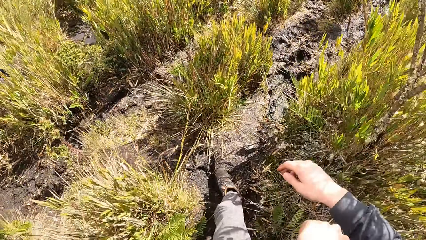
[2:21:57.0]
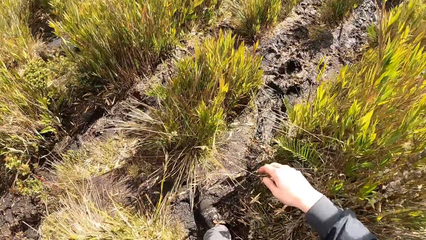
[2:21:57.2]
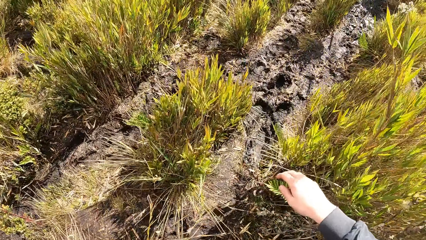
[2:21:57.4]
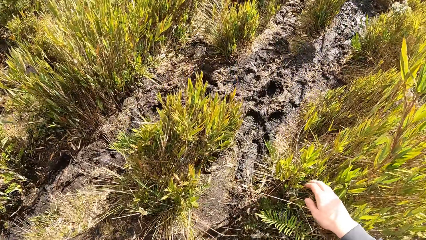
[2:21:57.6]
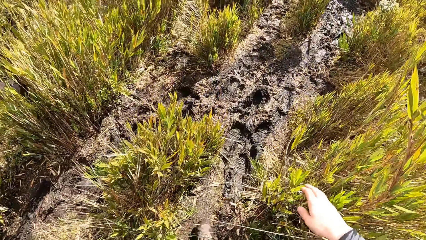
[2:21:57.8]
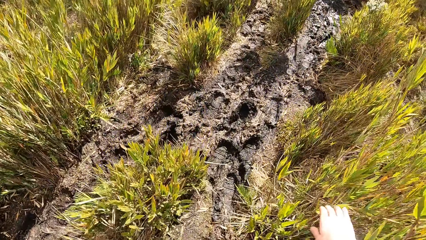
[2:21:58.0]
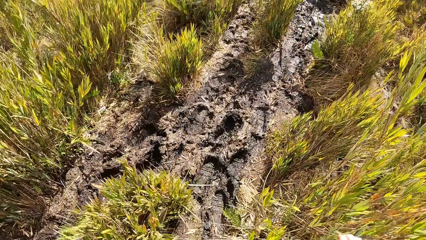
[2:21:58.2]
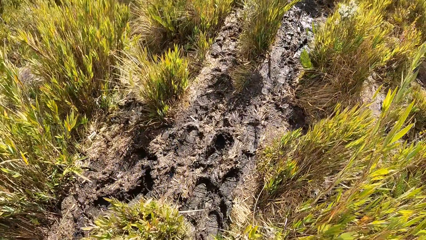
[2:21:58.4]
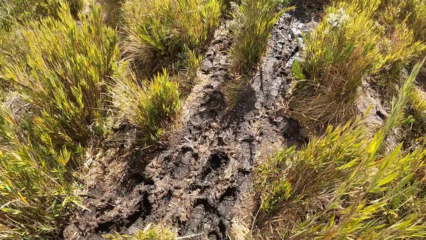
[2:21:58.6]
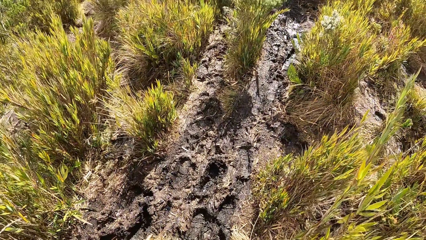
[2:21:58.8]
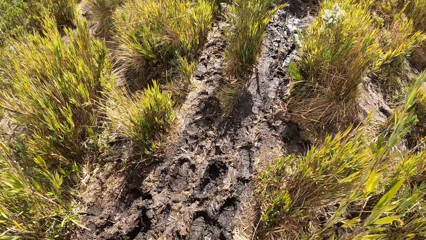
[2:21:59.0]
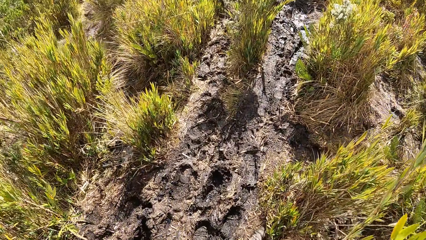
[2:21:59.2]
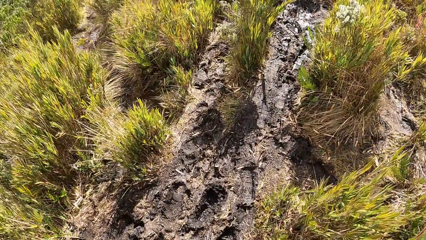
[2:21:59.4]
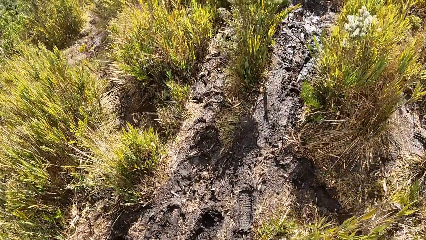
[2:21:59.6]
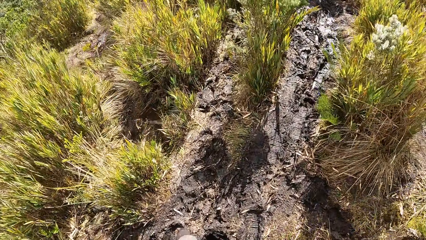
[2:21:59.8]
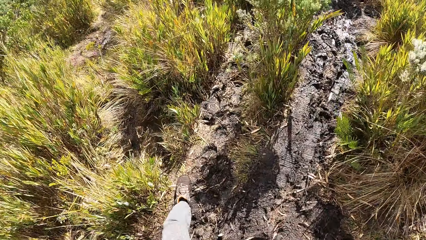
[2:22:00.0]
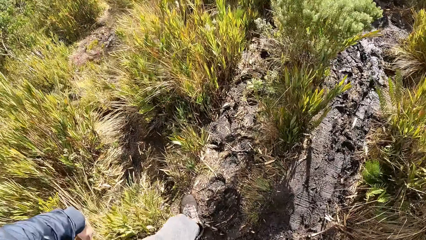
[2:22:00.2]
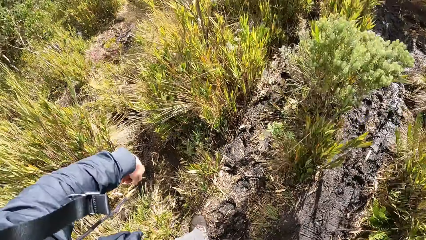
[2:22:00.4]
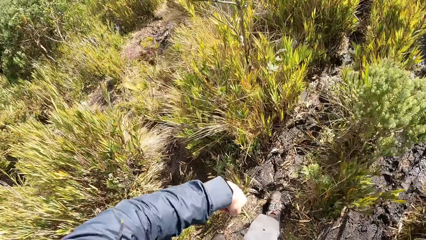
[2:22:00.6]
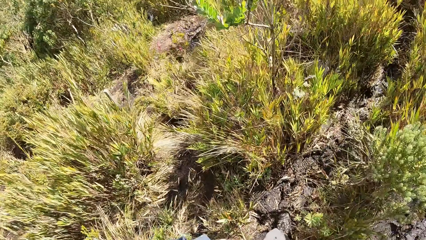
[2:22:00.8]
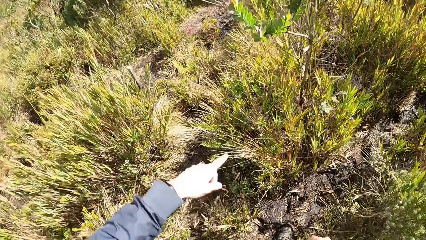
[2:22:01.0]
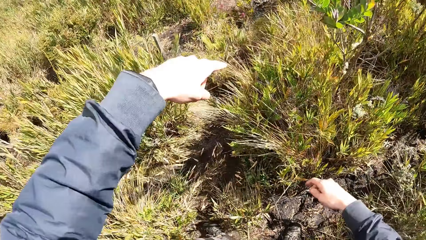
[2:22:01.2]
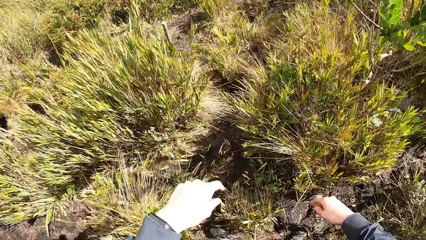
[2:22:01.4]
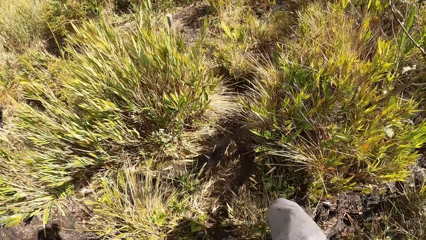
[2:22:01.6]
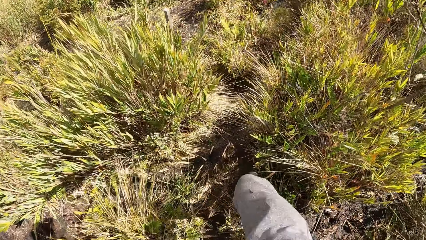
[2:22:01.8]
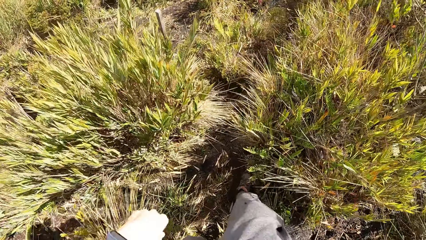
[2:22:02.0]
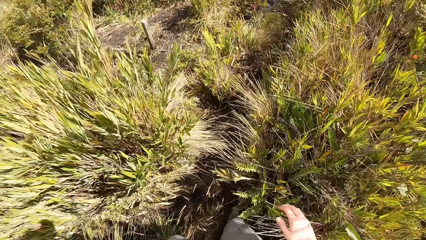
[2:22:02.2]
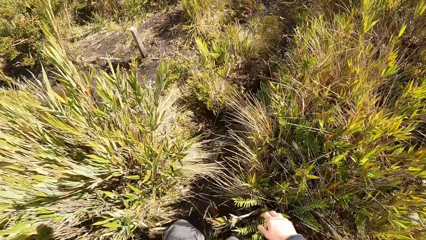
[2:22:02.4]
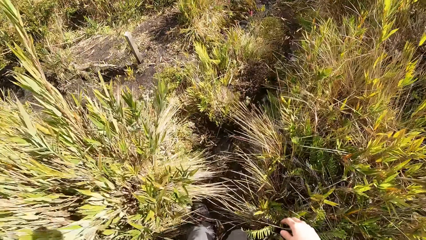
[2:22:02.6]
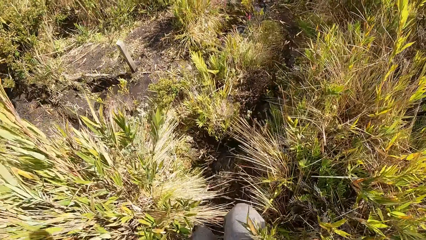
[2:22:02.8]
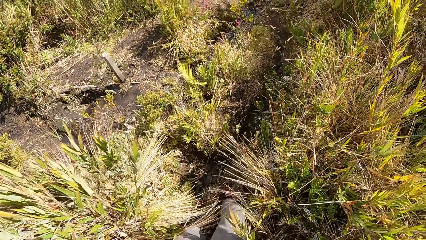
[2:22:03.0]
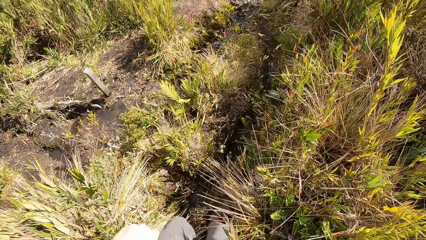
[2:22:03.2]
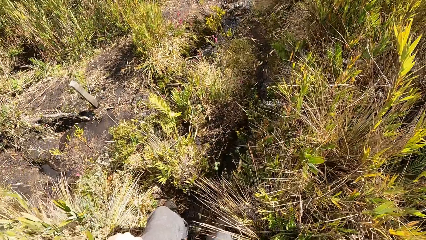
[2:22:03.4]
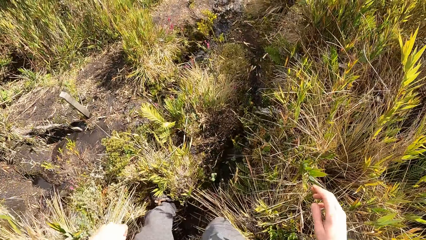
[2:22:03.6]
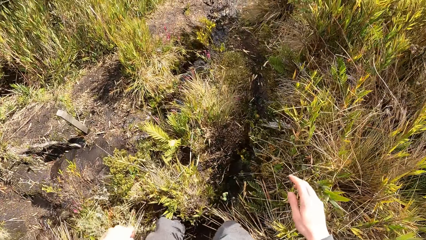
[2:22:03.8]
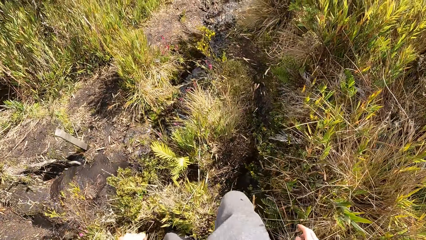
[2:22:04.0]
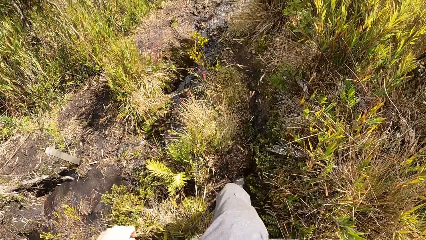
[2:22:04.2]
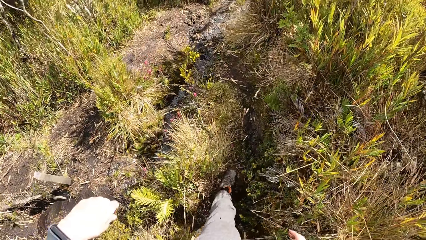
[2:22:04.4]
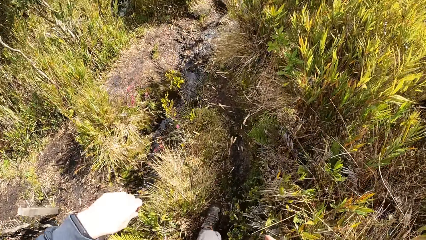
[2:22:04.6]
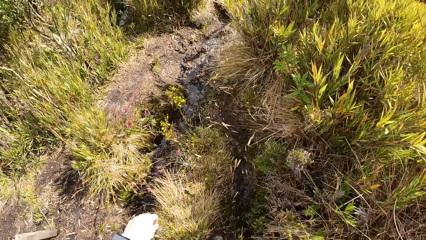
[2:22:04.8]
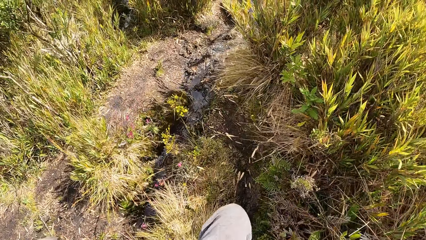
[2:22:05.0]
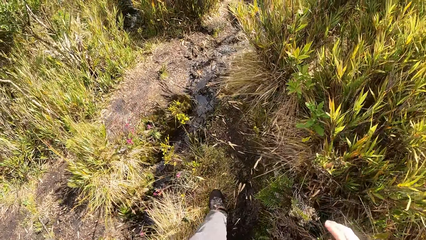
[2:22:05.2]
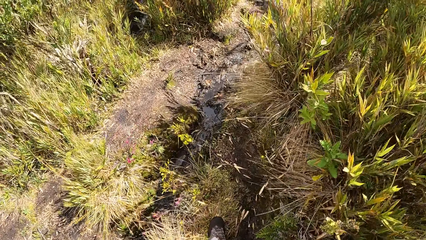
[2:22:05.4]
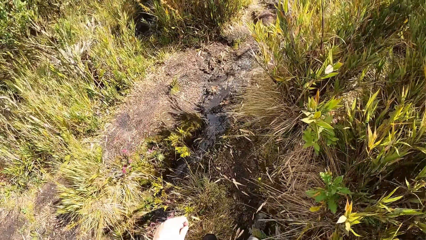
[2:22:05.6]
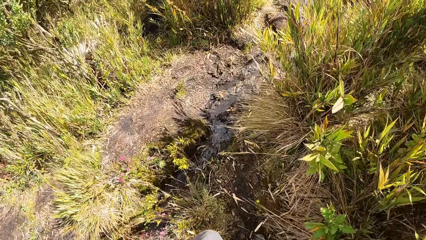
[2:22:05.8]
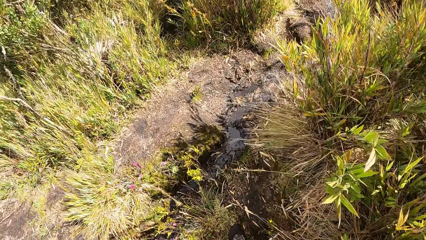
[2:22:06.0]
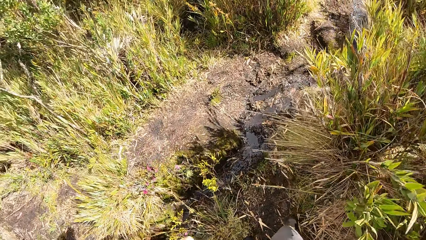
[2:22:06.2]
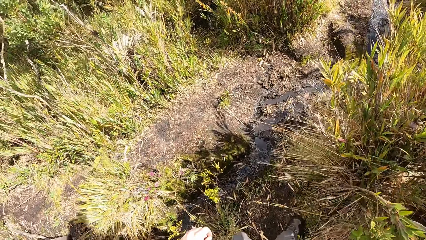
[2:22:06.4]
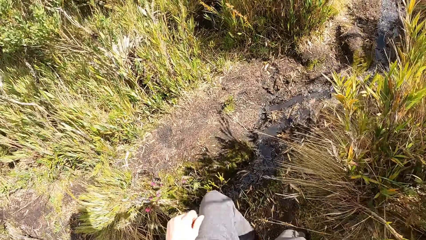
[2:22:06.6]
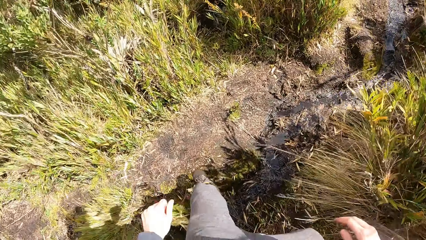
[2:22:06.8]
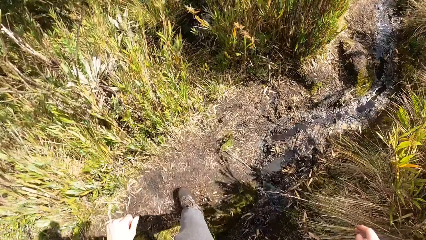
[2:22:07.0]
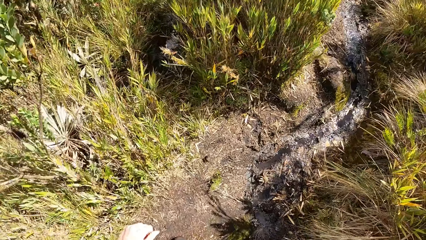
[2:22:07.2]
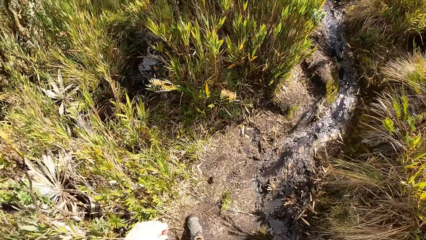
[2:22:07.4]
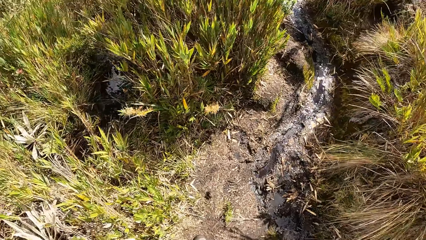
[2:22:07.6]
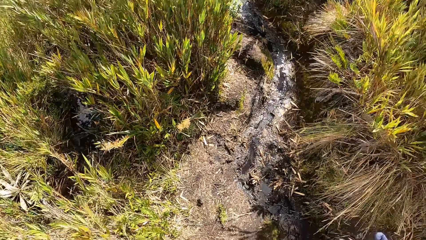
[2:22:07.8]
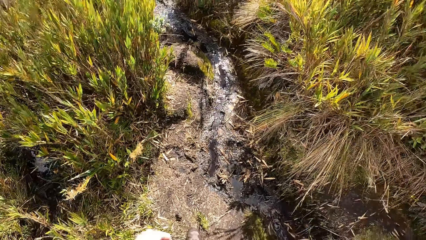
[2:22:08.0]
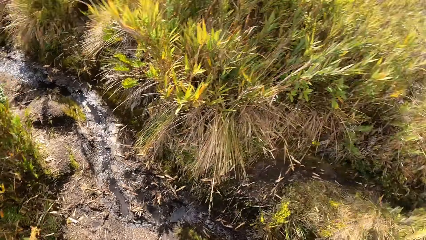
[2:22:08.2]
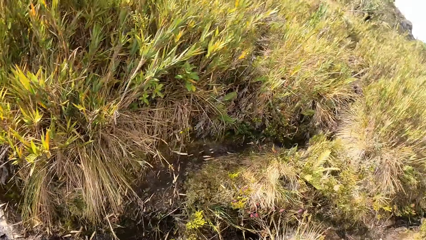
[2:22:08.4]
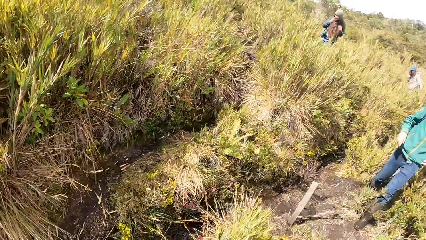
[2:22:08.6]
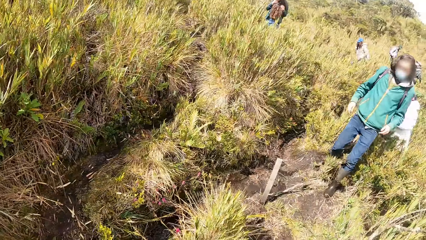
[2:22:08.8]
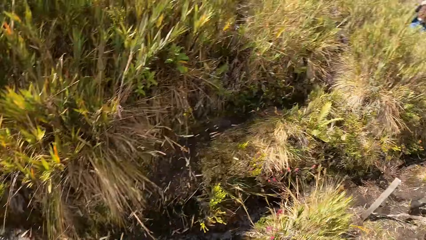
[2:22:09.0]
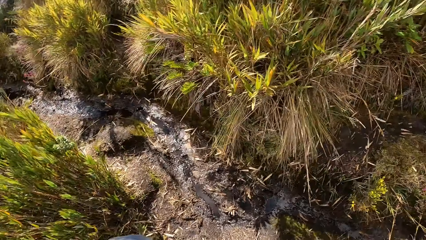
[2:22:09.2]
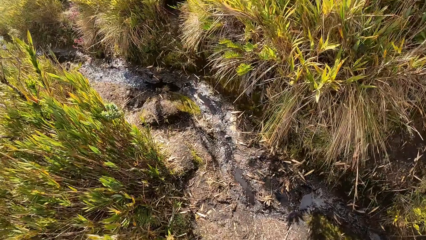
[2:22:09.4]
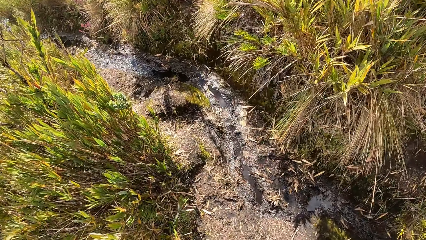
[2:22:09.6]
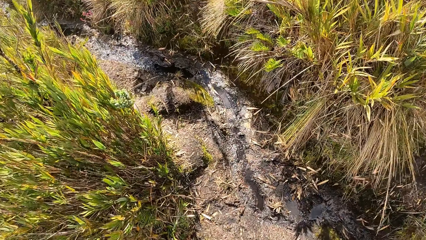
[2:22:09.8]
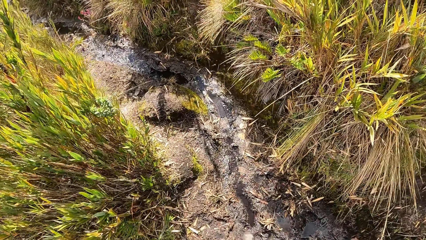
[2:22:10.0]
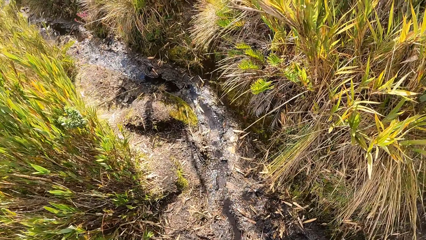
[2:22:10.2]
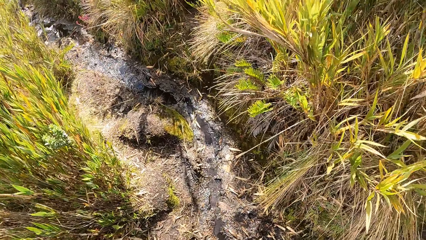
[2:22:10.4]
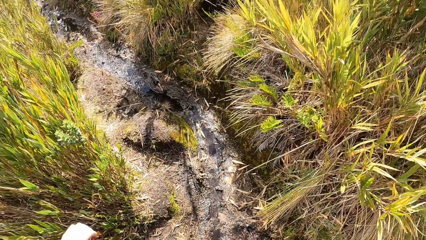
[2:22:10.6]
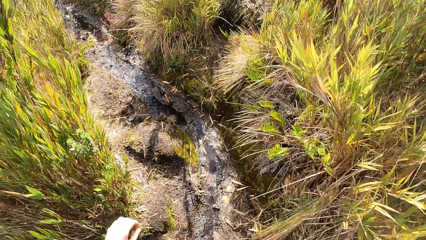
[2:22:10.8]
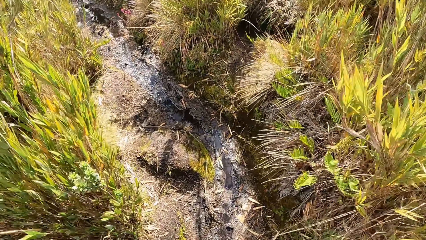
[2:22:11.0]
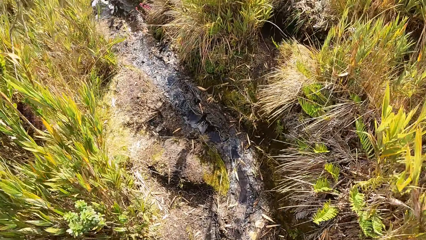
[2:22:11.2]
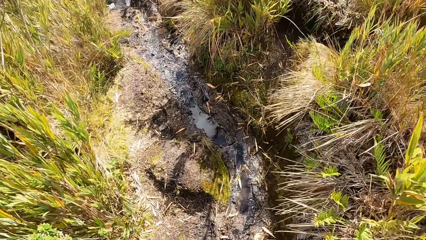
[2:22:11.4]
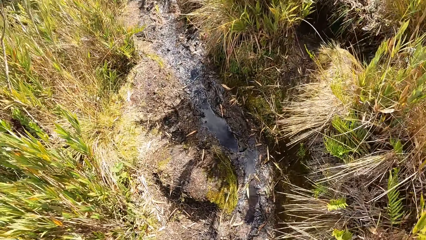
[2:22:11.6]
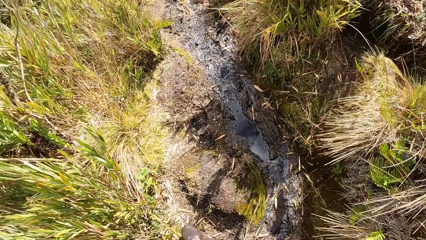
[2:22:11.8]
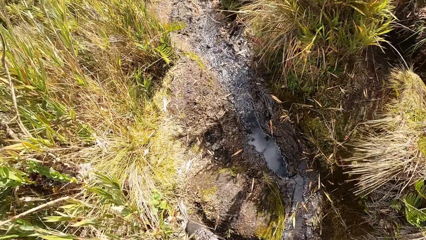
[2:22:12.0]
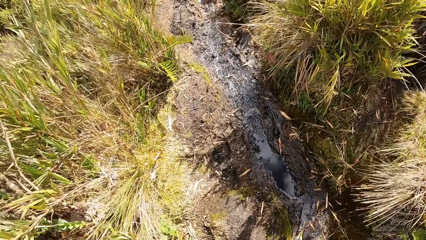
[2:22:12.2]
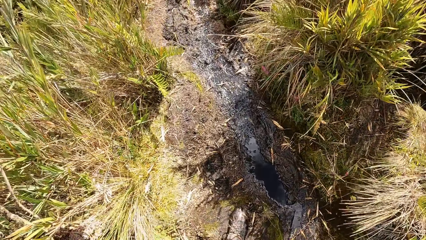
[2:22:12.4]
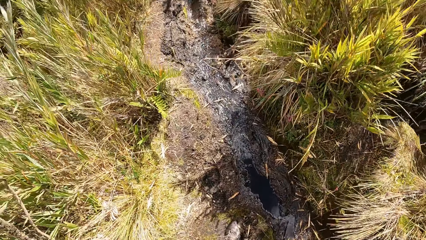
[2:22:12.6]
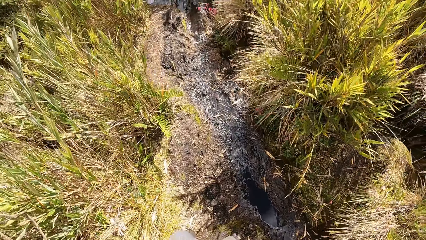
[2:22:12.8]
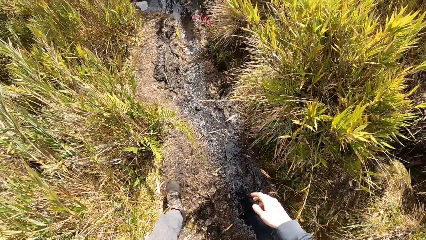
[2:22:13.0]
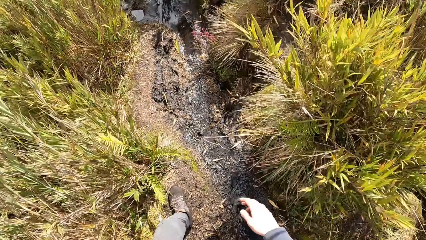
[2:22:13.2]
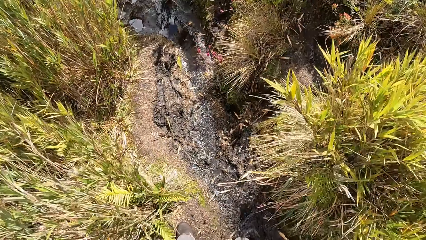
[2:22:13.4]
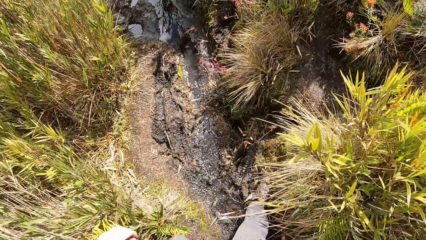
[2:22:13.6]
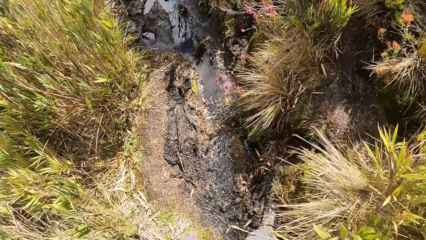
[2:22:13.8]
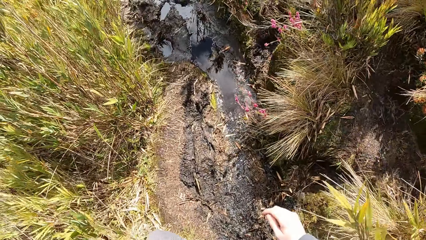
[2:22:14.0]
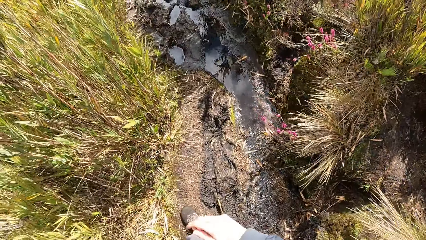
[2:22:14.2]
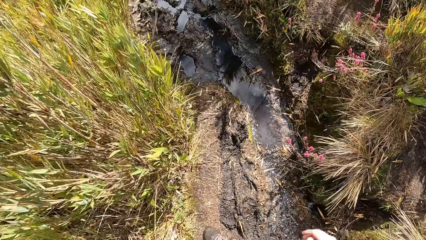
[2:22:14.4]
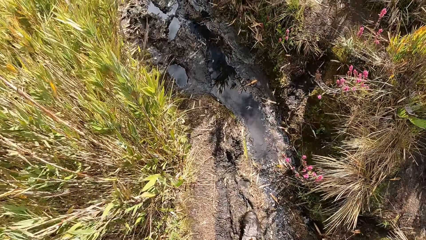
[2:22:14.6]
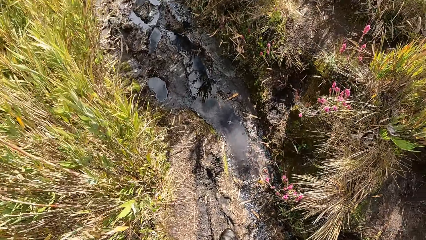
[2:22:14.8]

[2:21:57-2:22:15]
The camera wearer raises his hand. He raises his hand again. He walks on the field. He raises his left hand. He raises his hands. He walks on the field. He raises his hand. He walks on the field. He raises his hand. He walks on the field. He raises his hand.
